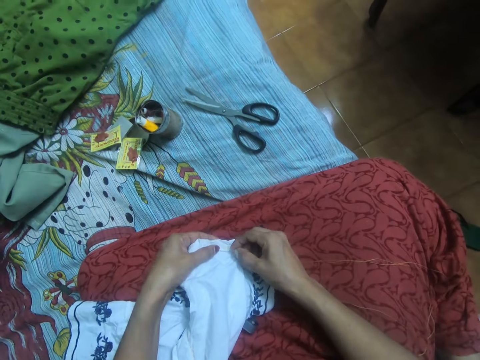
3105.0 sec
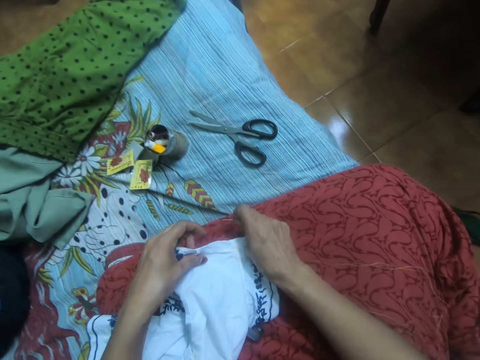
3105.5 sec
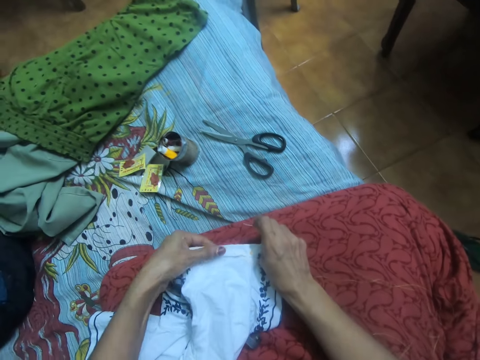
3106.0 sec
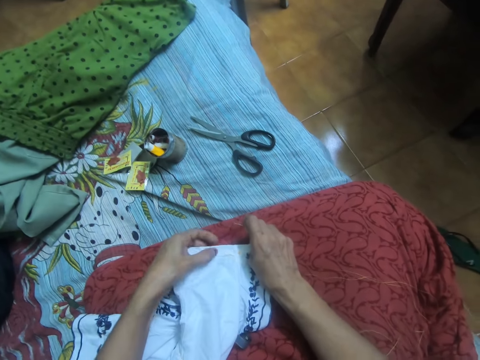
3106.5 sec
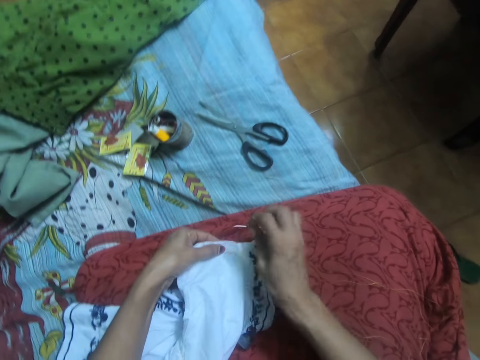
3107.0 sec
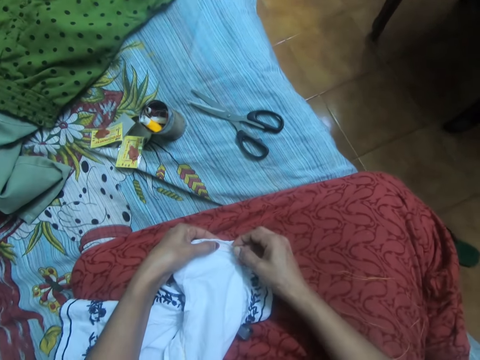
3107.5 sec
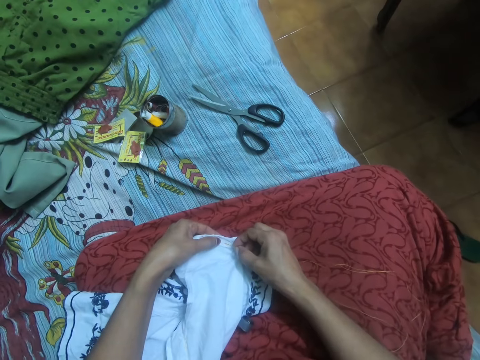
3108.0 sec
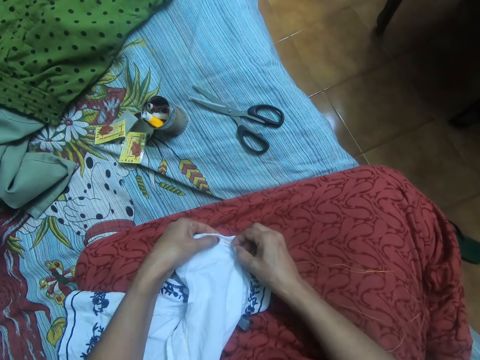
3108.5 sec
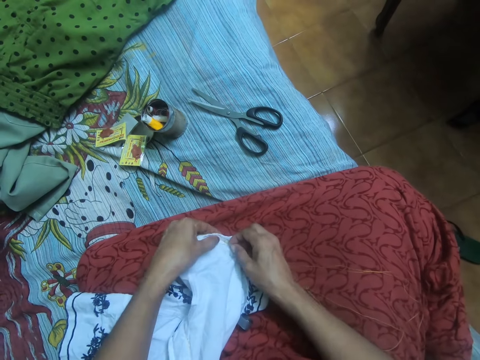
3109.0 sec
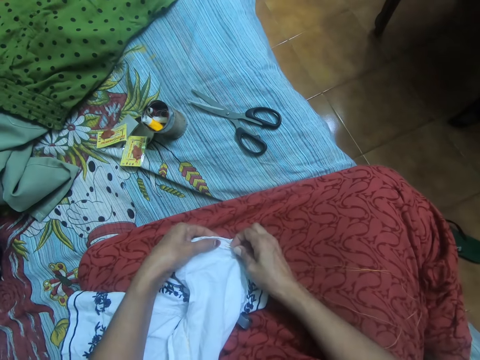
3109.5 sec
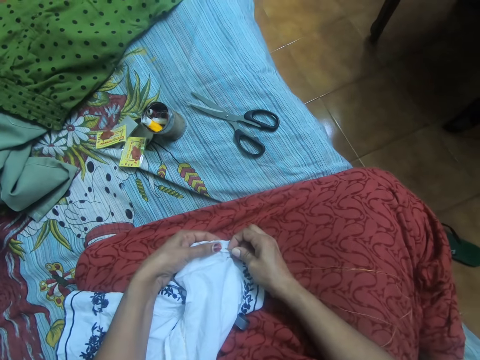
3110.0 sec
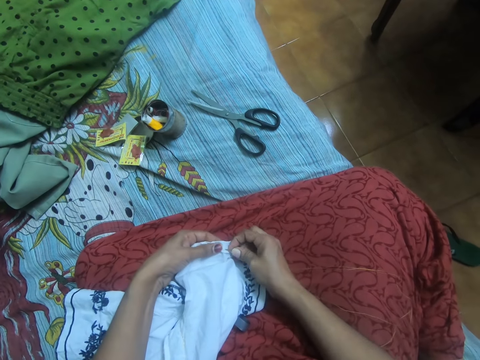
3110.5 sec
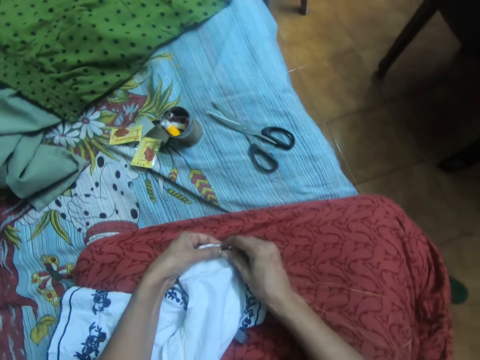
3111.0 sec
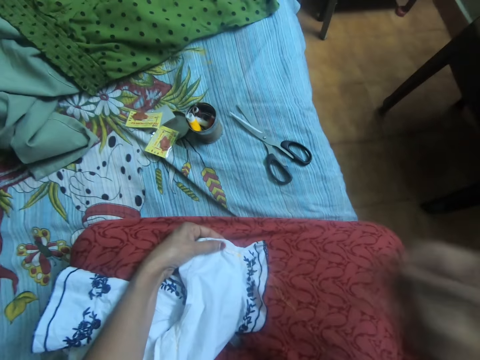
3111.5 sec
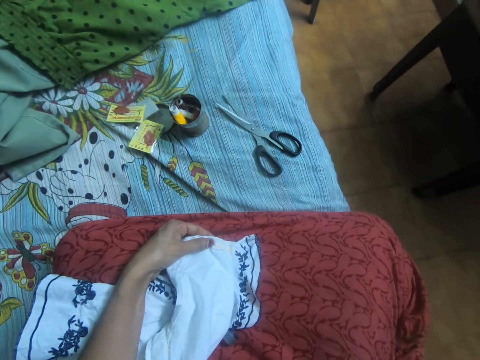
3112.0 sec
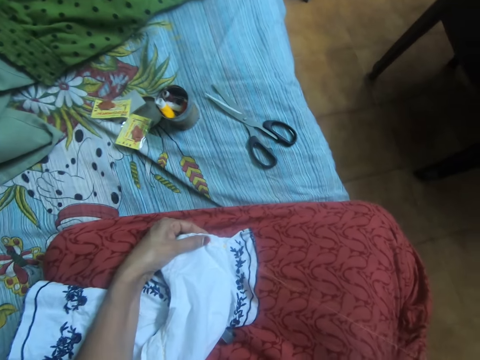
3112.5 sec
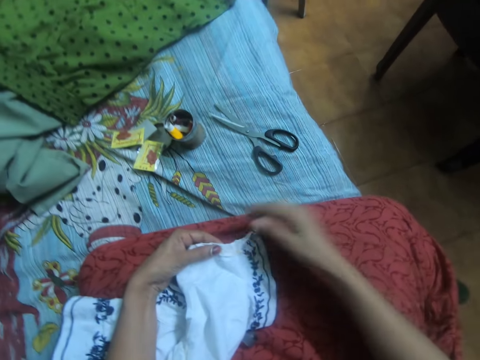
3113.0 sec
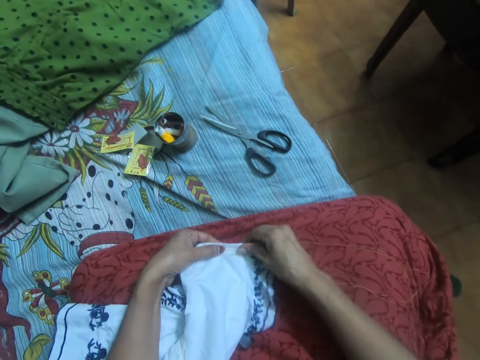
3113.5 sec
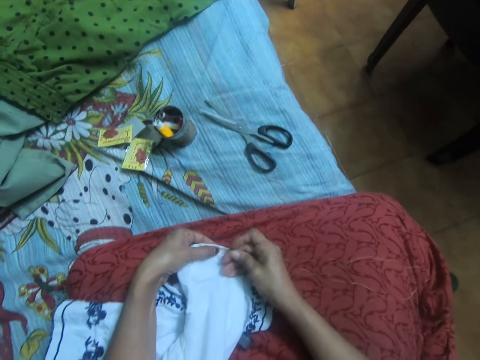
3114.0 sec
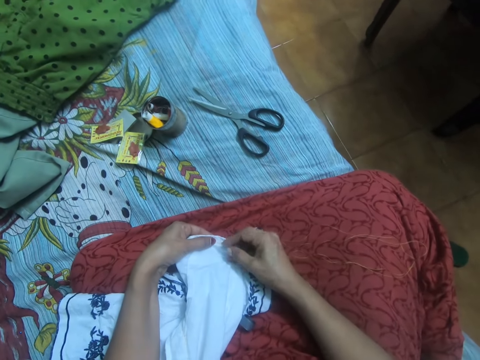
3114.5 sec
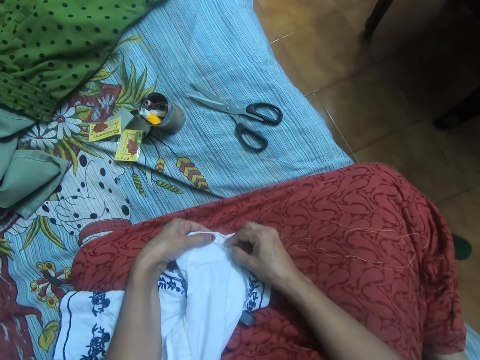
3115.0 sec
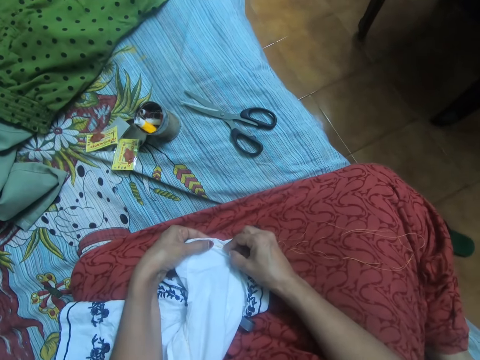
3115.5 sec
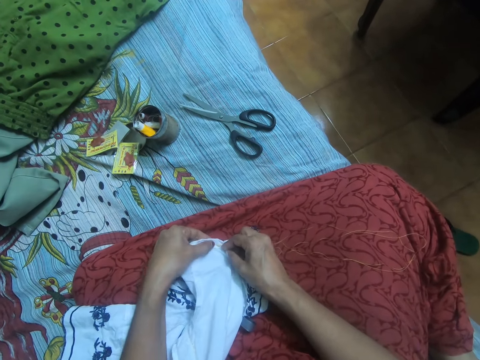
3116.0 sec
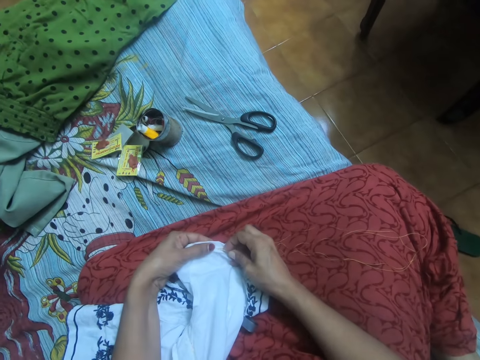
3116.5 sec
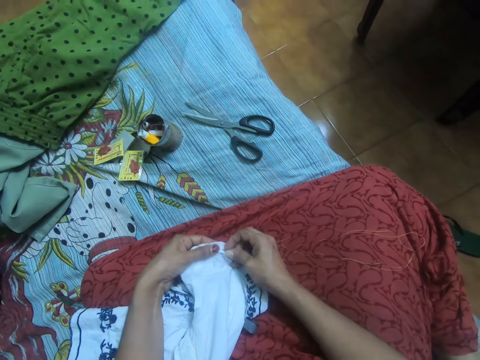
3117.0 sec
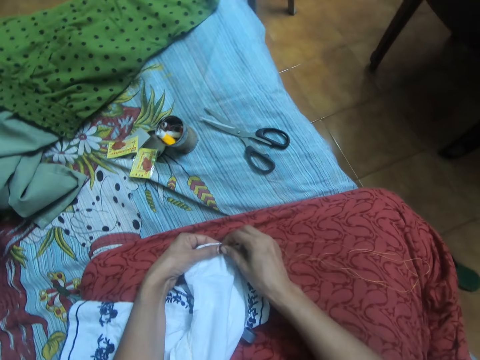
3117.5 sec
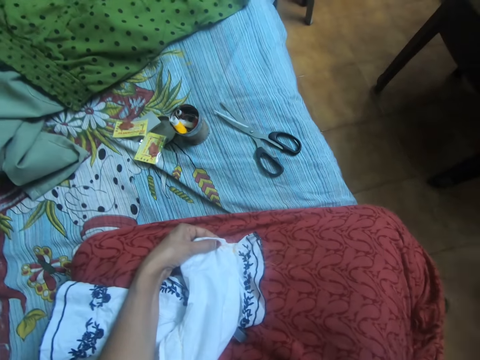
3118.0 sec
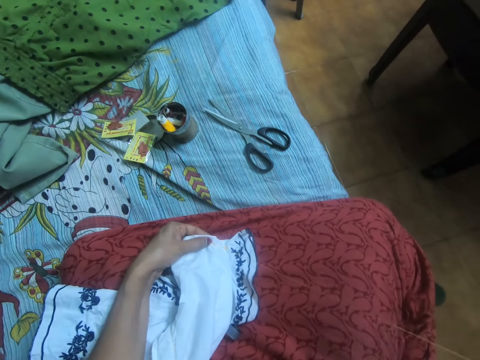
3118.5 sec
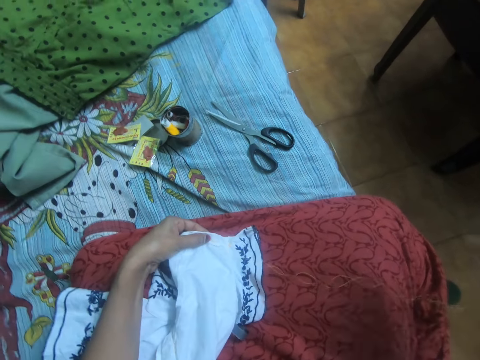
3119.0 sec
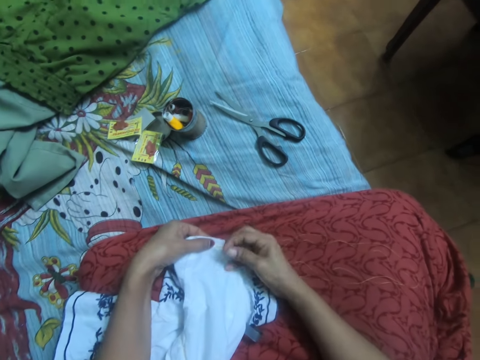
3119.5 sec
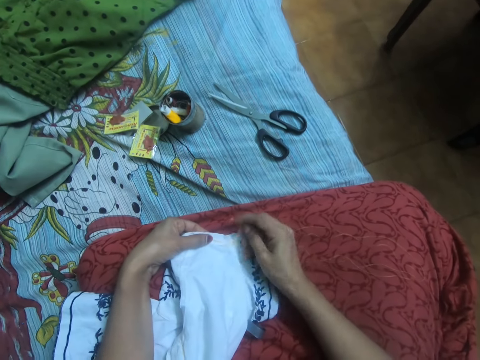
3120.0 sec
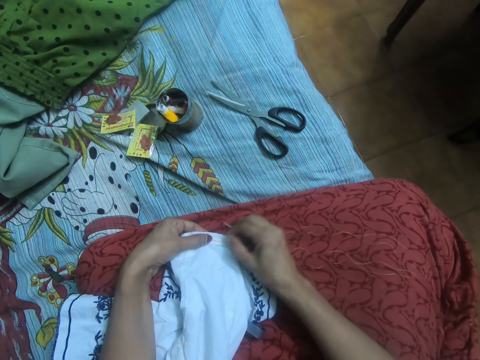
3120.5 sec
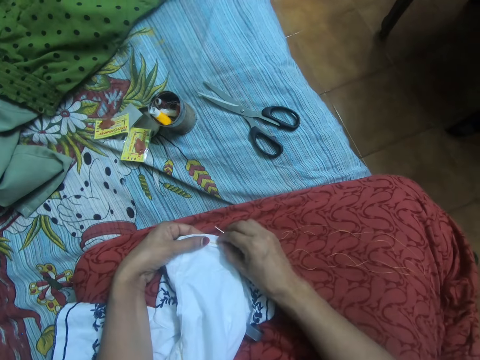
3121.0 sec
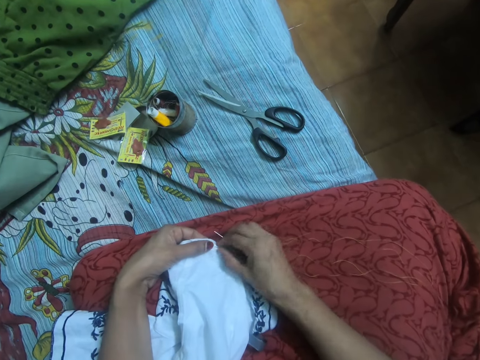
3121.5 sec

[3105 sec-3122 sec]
The camera wearer touches the cloth with the needle. They sew the cloth. They adjust the cloth with both hands. They sew the cloth with the needle with thread. They pull out the thread from the cloth. They sew the cloth. They pull out the thread from the cloth.

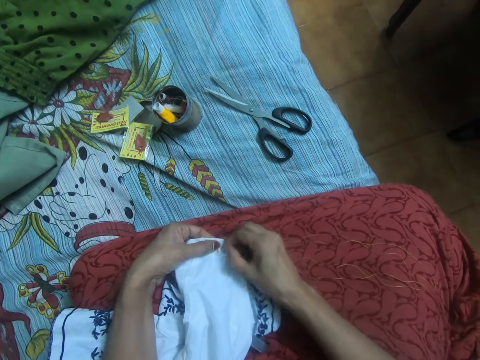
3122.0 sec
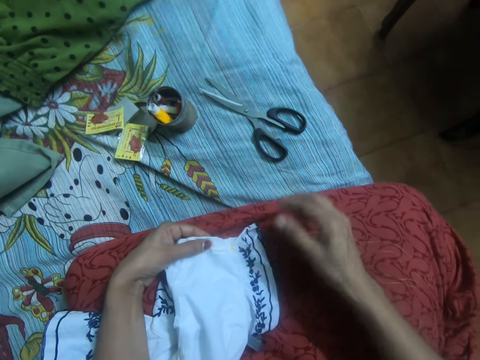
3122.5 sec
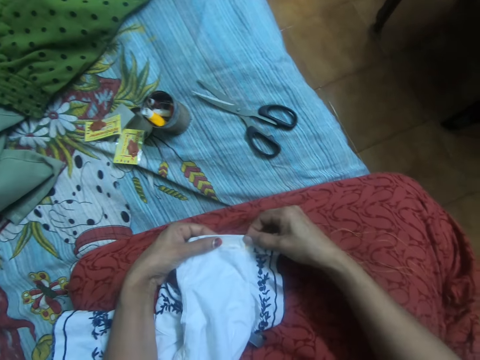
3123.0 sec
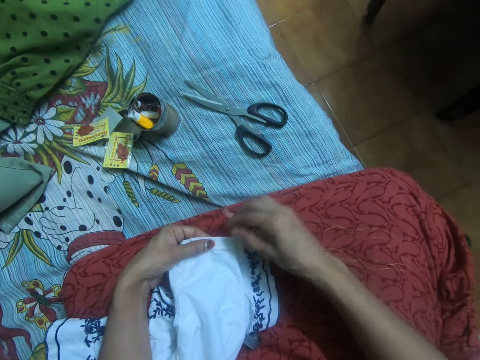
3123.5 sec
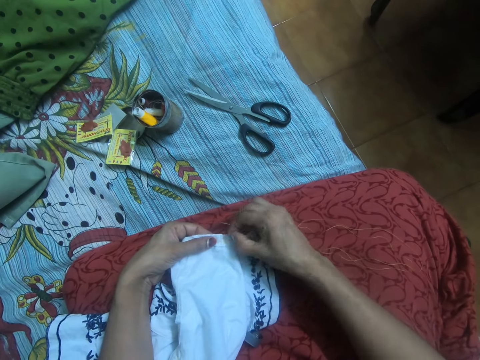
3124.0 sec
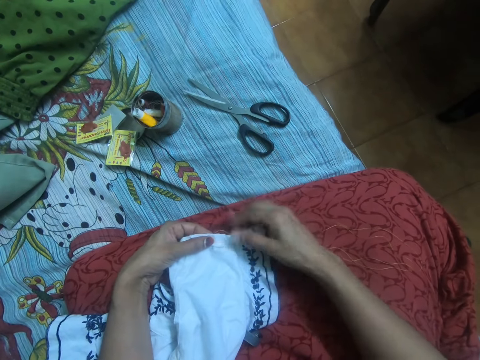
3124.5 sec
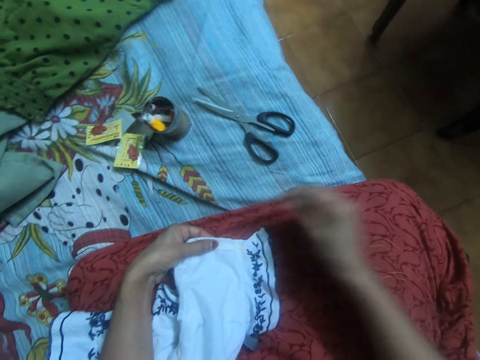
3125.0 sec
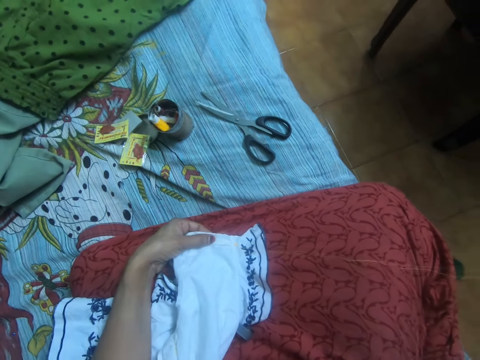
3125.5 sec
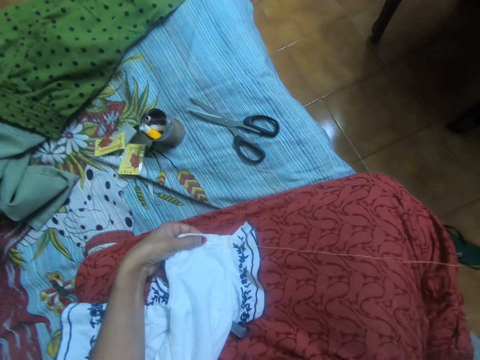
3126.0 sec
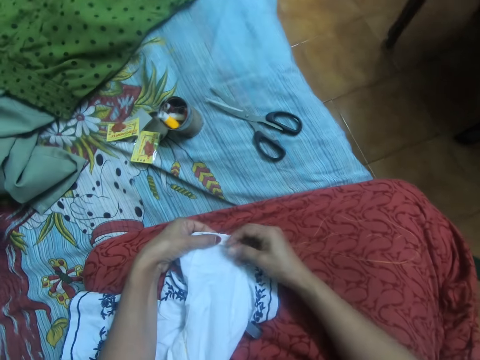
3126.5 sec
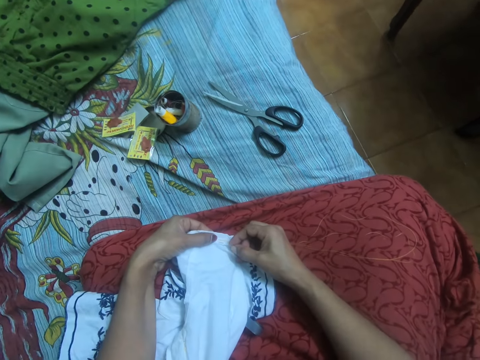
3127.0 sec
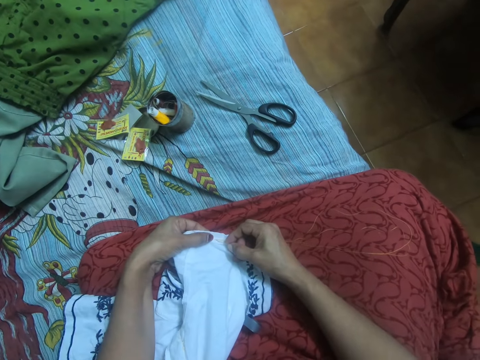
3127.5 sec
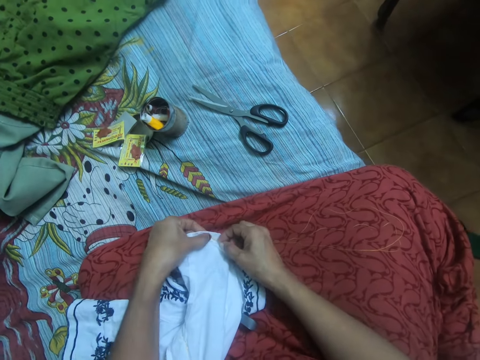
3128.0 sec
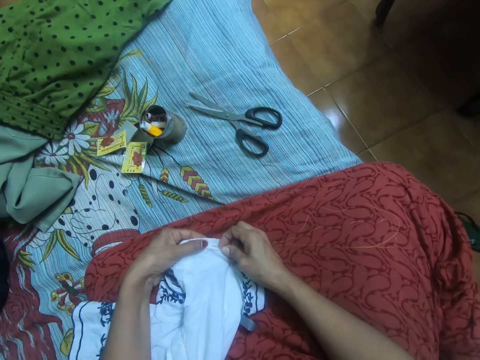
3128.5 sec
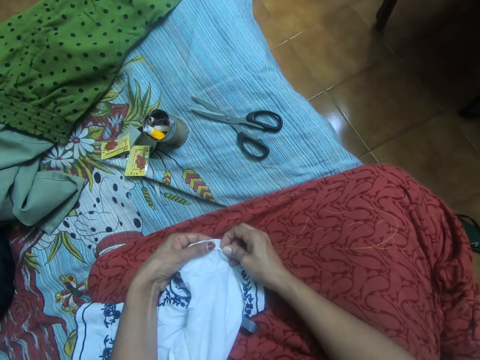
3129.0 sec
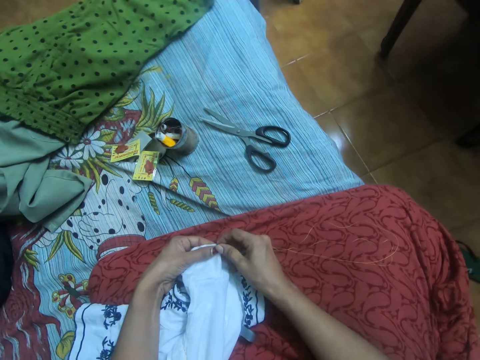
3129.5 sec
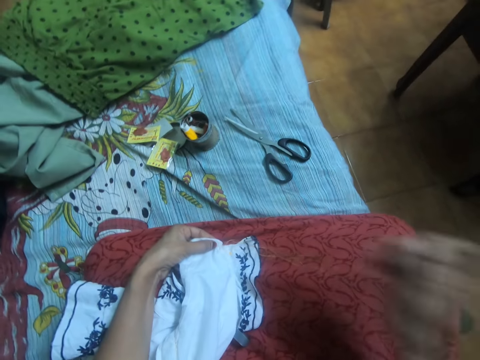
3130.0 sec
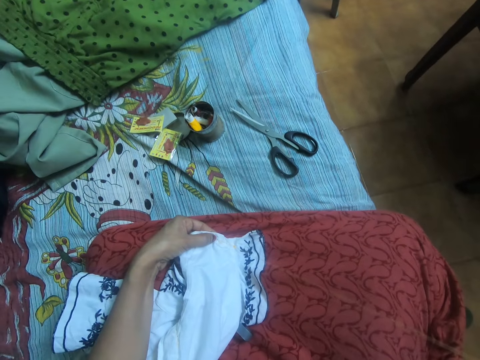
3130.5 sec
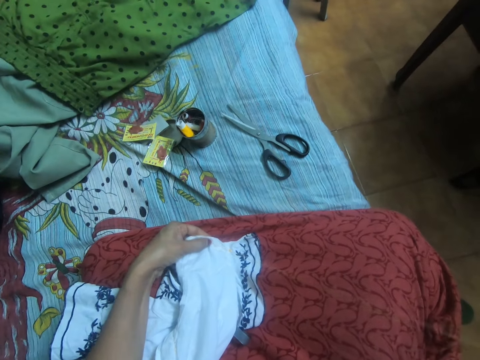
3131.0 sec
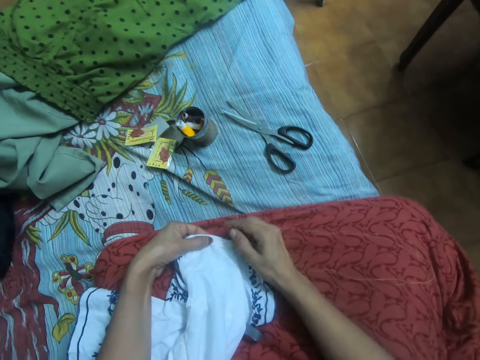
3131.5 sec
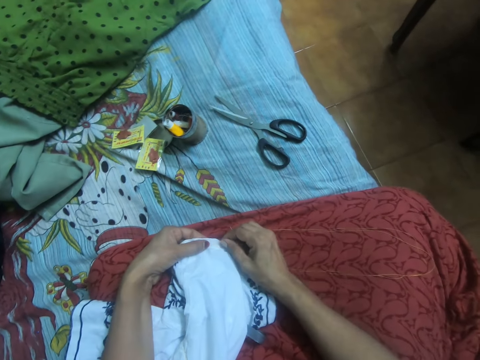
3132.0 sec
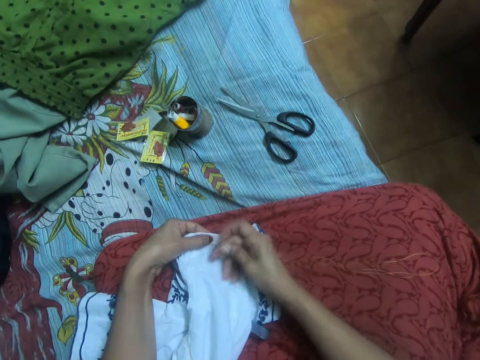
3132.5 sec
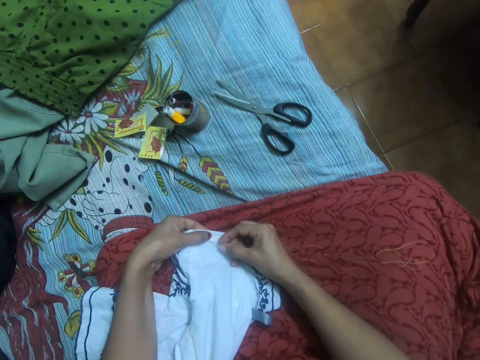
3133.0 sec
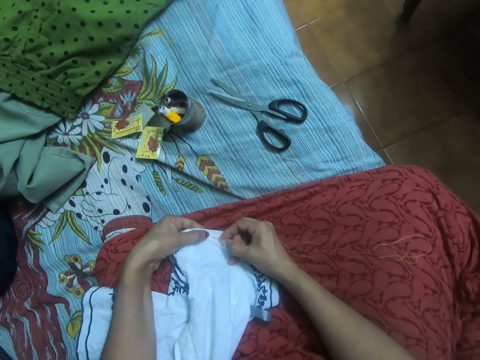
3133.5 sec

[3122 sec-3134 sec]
The camera wearer pulls out the thread. They stretch the thread. They sew the cloth. They pull out the thread from the cloth.
